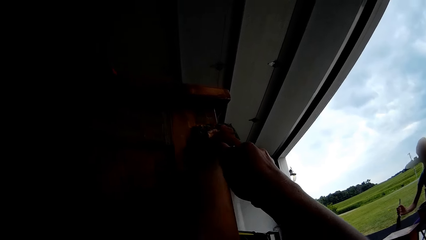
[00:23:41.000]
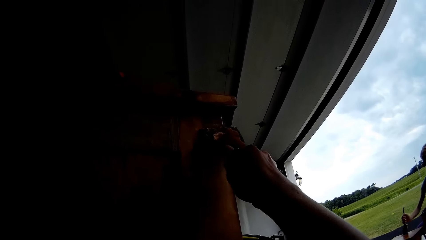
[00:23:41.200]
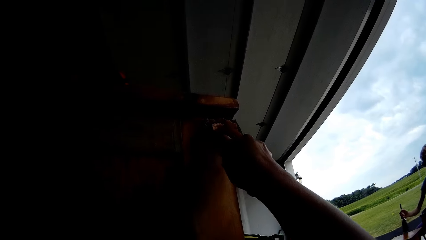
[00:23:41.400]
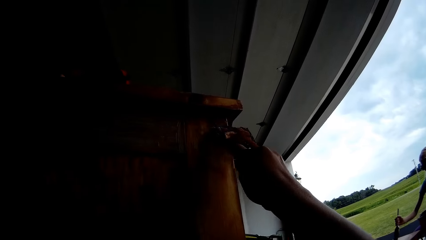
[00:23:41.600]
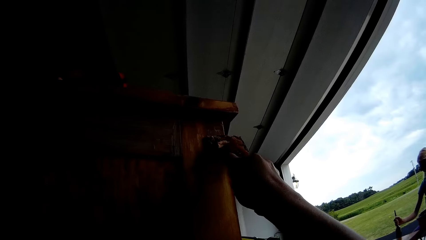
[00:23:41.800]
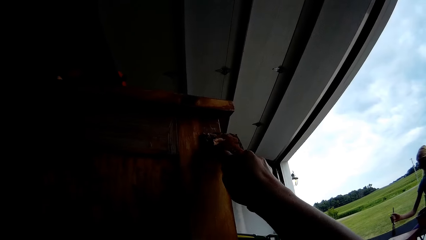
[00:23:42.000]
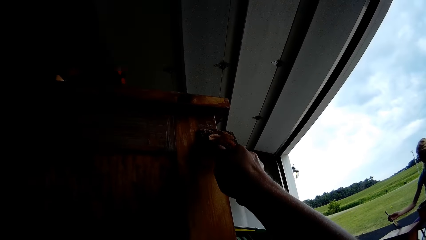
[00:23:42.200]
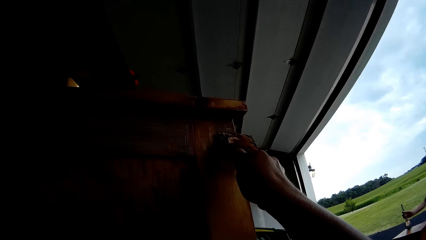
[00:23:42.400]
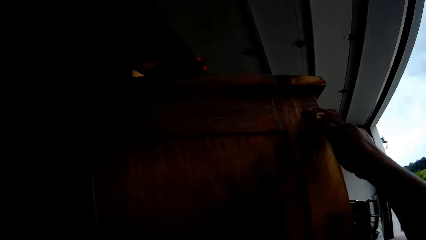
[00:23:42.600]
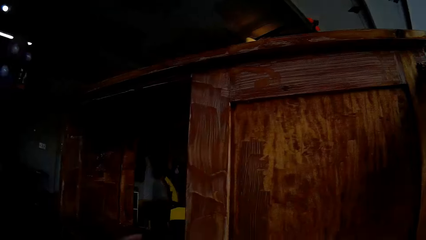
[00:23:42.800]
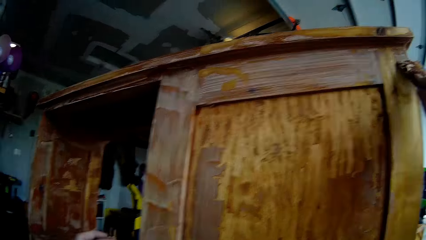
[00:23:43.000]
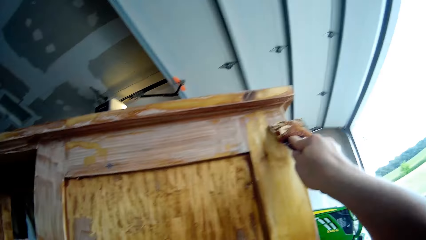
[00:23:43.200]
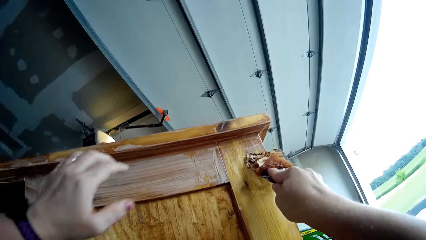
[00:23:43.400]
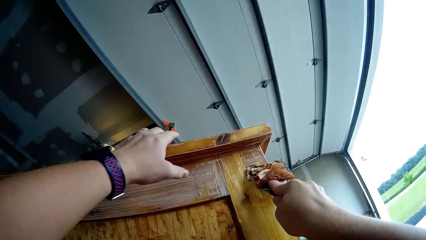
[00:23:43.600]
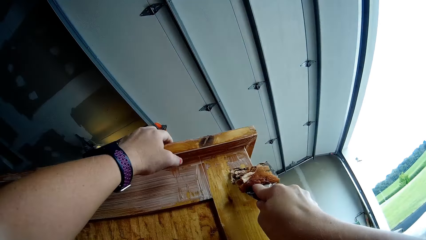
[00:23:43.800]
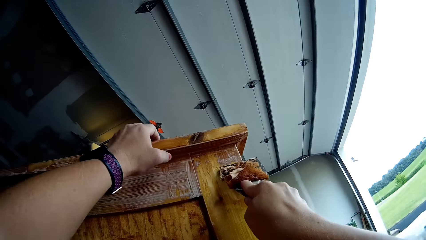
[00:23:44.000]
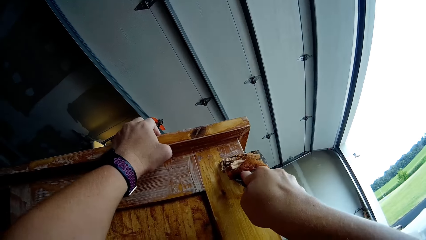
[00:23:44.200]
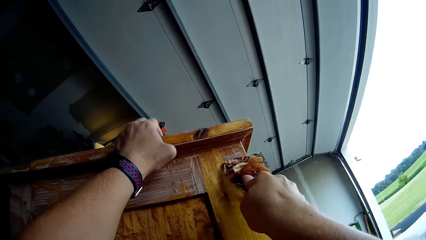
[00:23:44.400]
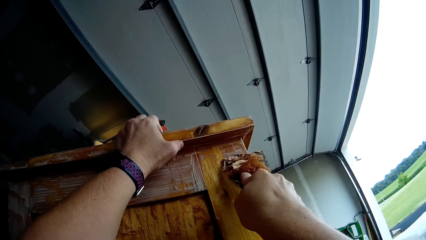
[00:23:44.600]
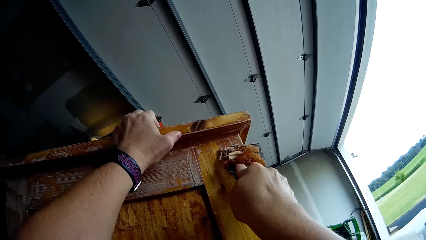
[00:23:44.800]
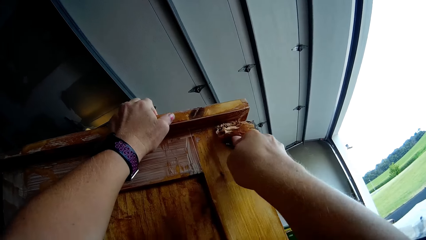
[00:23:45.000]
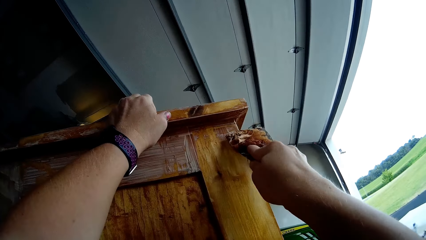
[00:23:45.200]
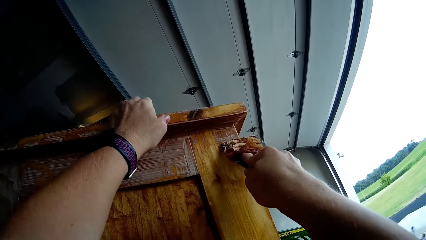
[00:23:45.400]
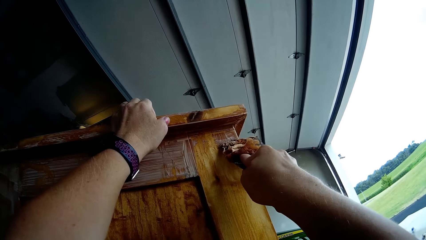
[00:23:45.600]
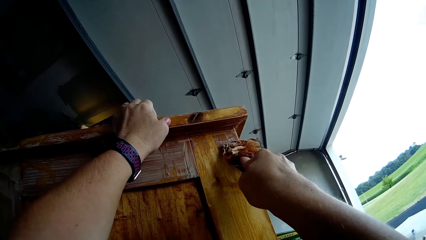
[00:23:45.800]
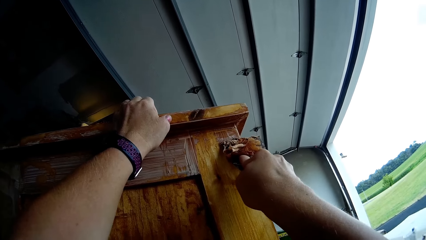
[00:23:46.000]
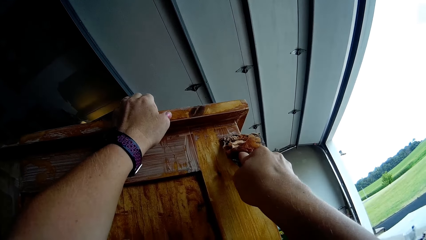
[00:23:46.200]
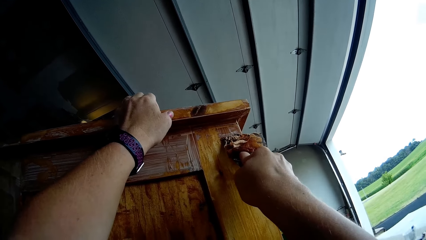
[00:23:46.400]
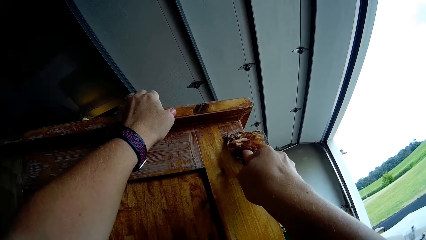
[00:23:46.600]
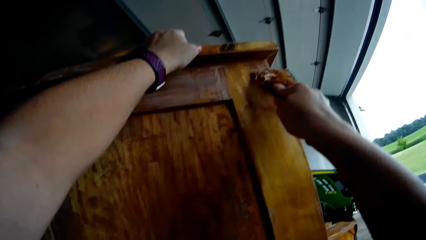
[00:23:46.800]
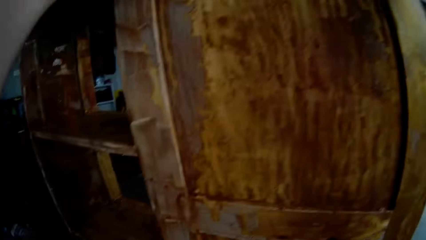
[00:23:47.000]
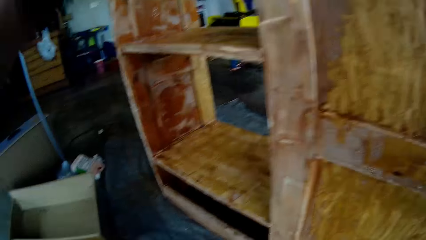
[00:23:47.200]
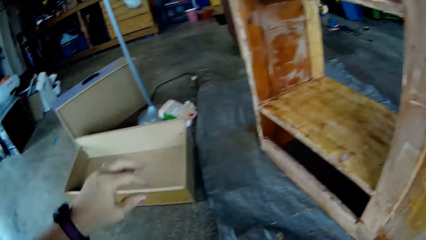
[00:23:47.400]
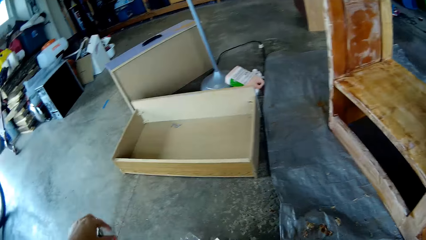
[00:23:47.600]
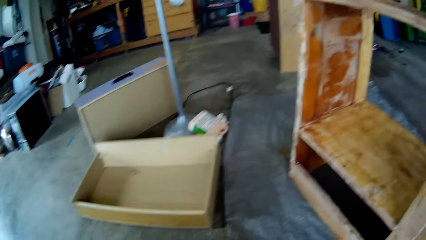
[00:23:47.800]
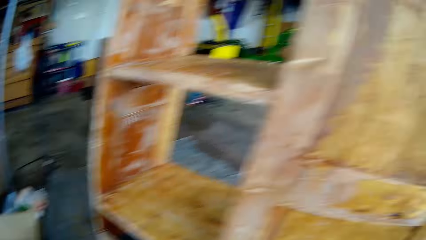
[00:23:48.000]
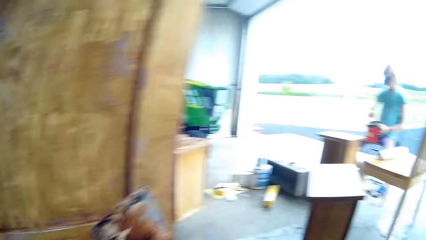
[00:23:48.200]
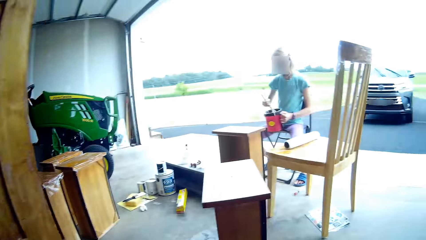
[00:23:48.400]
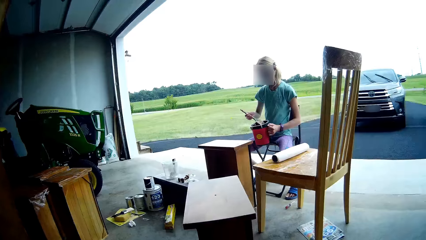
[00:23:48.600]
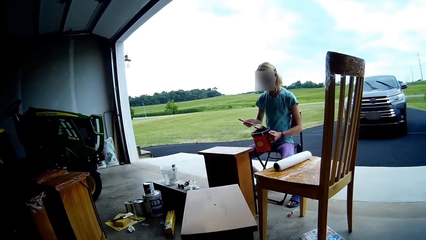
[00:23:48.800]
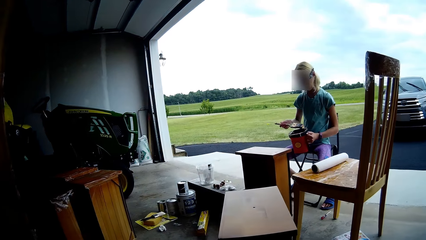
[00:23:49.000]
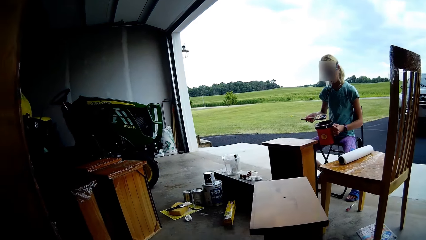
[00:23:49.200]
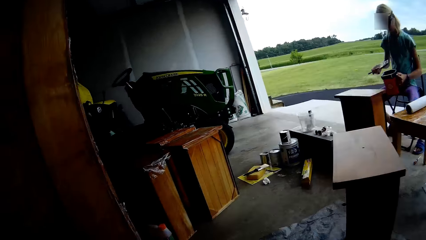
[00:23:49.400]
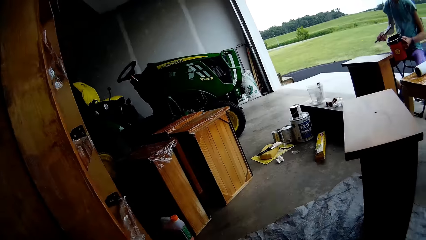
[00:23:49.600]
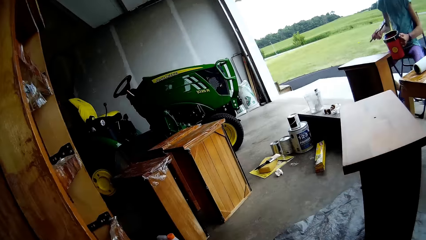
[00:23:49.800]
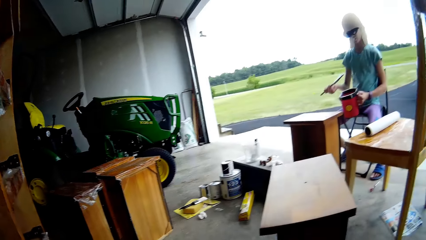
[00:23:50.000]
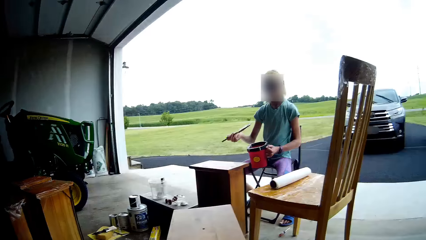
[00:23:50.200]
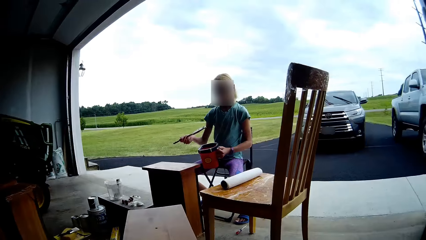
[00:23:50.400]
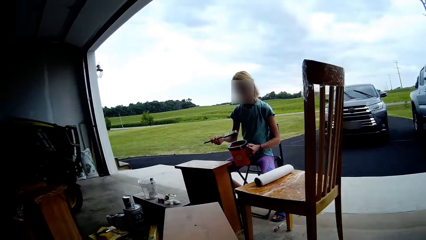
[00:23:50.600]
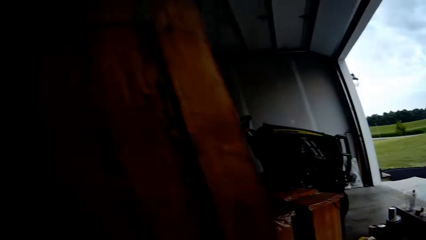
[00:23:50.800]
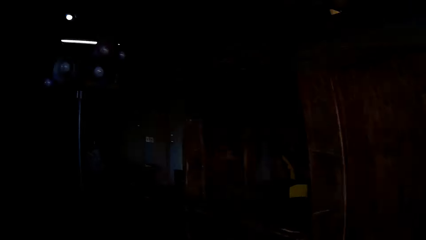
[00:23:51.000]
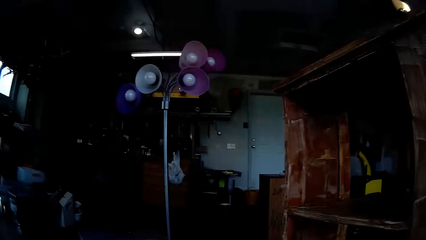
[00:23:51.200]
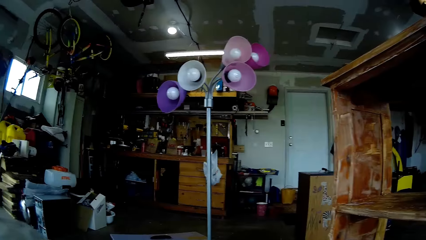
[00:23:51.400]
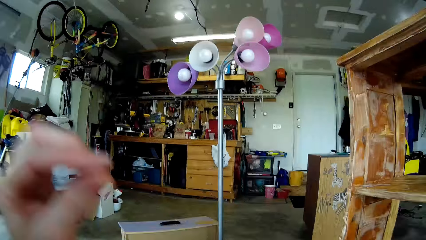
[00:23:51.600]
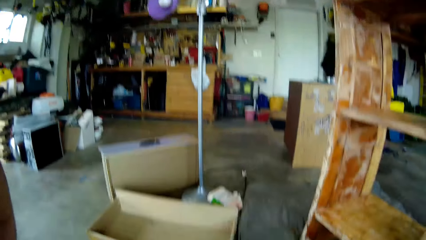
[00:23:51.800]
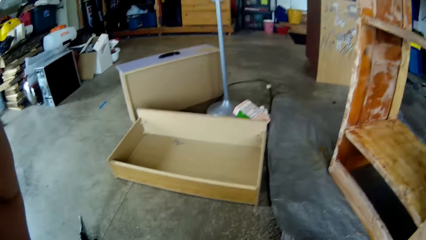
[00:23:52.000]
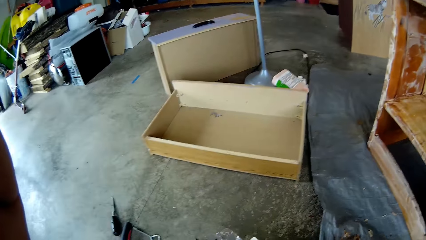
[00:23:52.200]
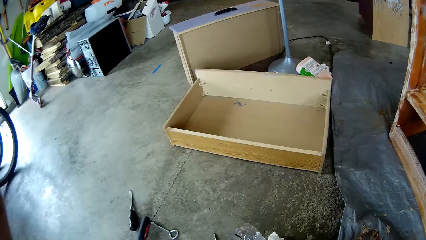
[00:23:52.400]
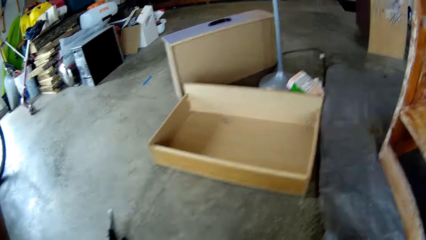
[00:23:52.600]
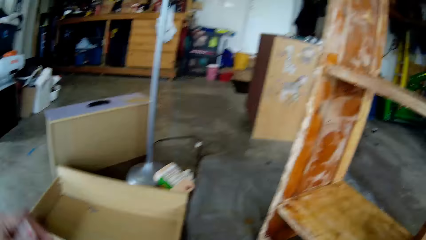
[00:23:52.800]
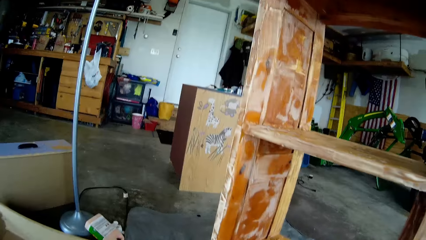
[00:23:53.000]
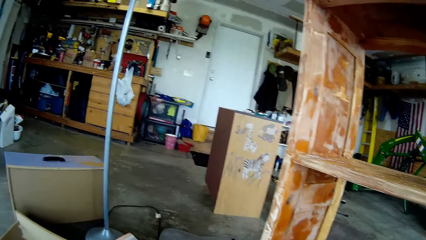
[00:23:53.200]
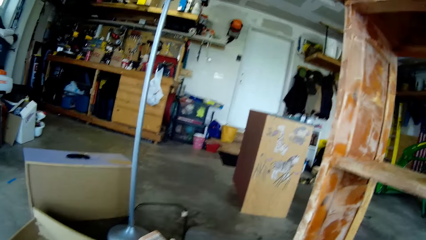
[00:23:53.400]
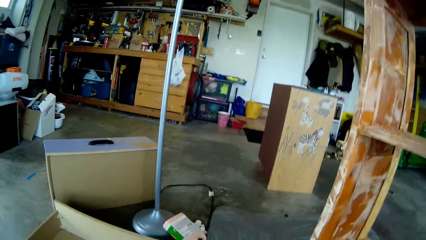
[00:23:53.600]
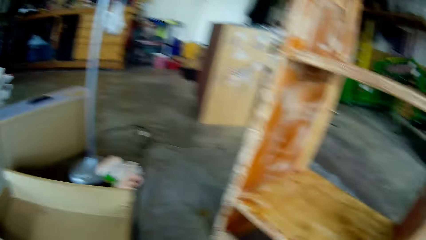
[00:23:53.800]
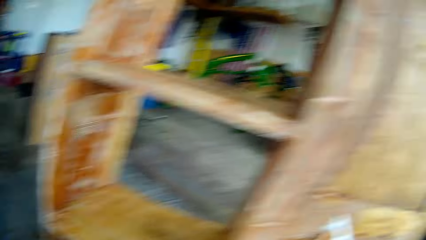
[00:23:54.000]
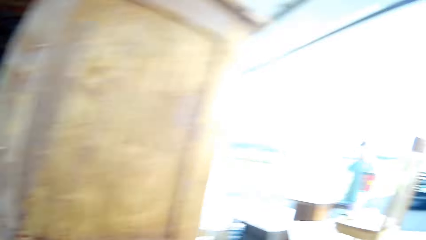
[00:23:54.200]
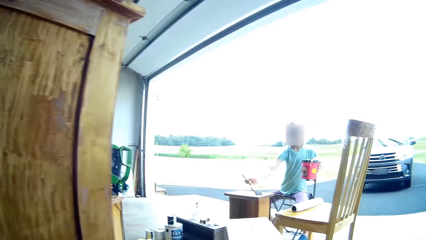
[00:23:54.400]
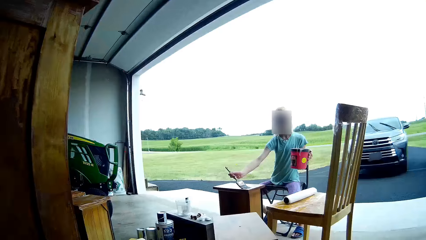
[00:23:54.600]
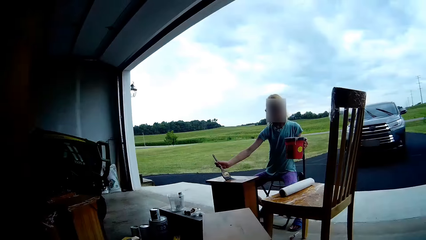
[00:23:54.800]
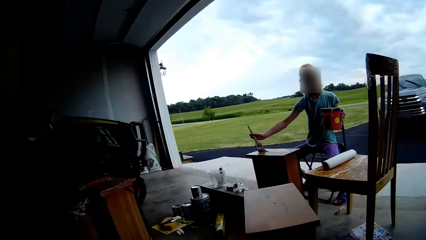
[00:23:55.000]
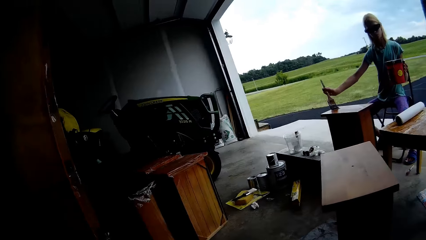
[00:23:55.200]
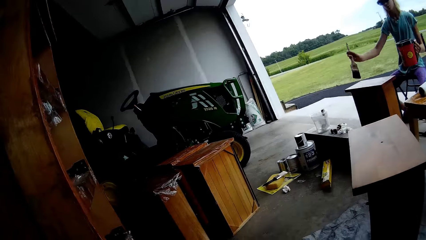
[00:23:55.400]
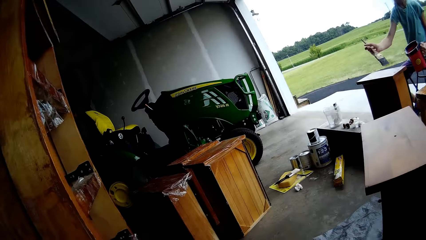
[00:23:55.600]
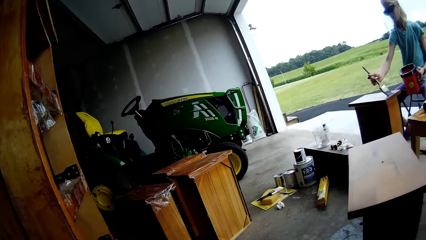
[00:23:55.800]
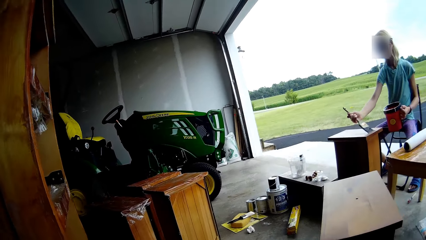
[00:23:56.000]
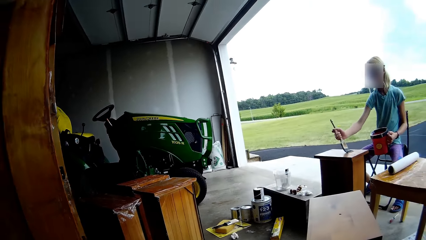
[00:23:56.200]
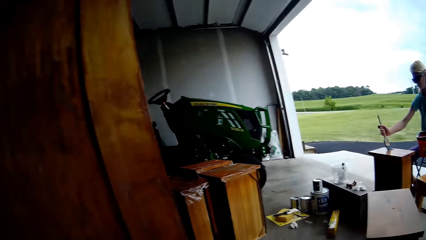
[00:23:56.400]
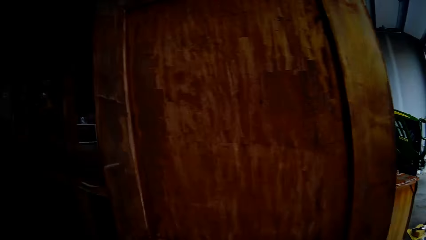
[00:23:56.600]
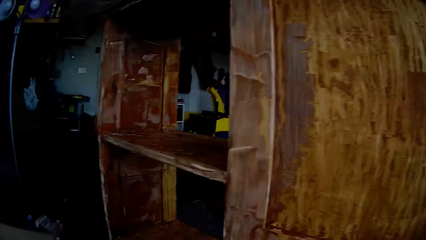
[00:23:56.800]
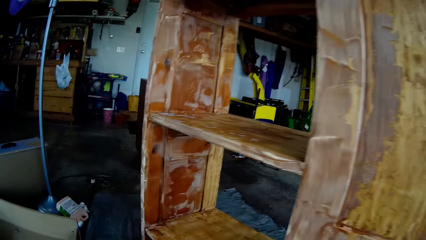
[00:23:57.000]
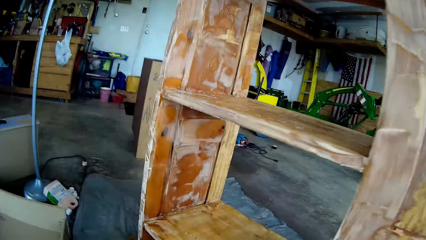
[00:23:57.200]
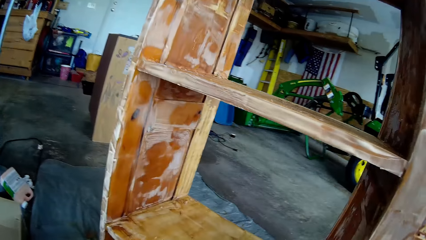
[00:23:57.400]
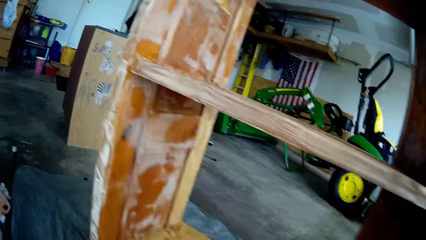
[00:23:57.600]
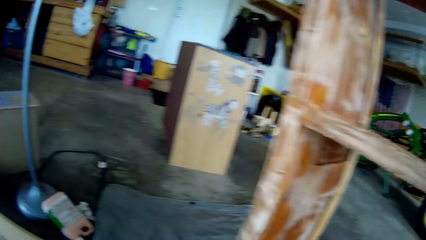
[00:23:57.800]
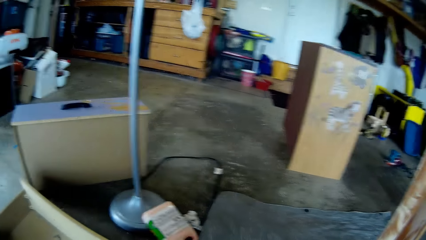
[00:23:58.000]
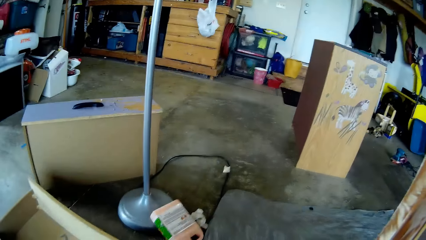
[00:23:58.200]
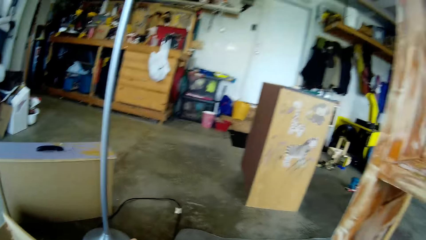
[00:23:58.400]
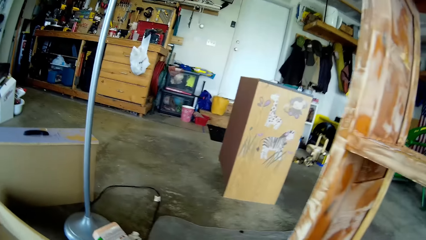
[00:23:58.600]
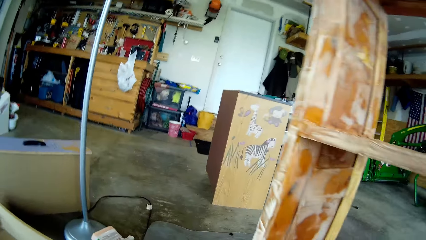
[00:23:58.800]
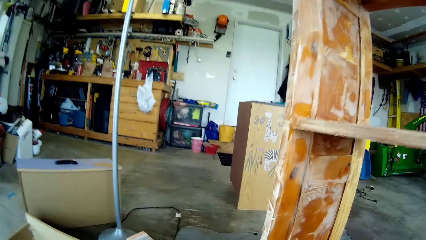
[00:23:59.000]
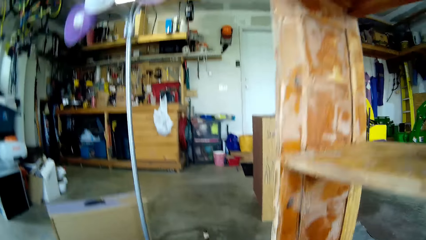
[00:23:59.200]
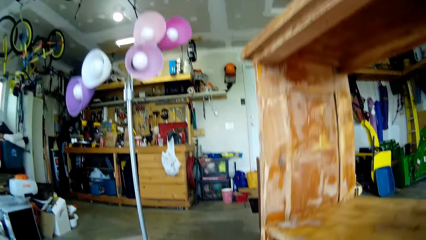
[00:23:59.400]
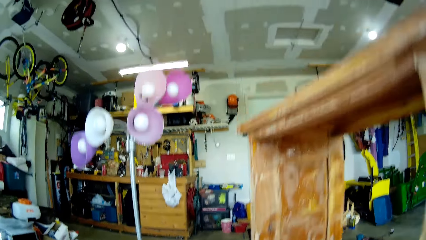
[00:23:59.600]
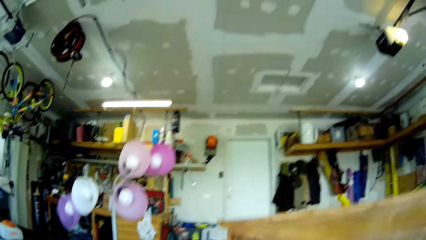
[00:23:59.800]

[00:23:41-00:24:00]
The camera wearer touches the table or cupboard and removes the paint from the table with the scraper. They look around and remove the hand from the cupboard. A lady rubs the brush on the paint container, scoops paint from the paint tin, and paints the table with the brush. The camera wearer looks around, moves the hand, adjusts the head camera, and looks around. The lady paints the table with the brush. The camera wearer looks around.
